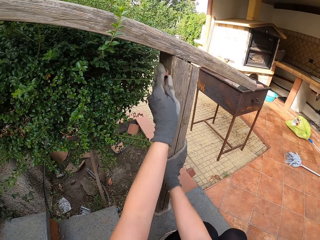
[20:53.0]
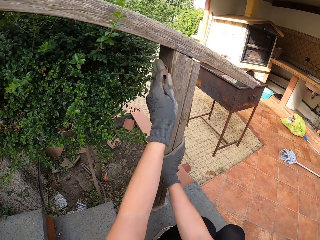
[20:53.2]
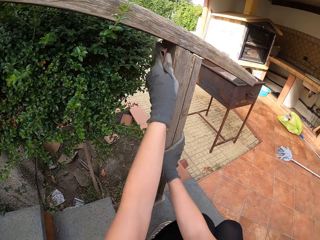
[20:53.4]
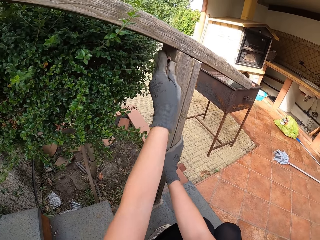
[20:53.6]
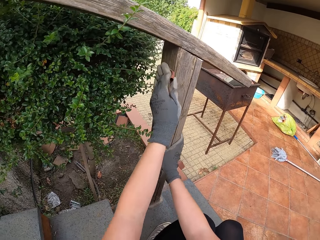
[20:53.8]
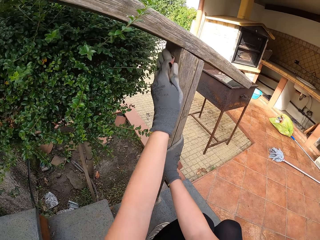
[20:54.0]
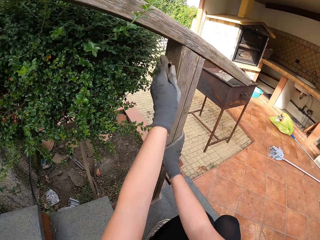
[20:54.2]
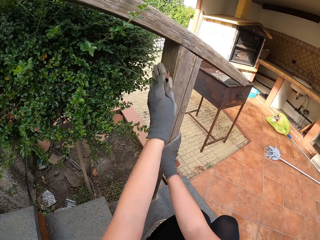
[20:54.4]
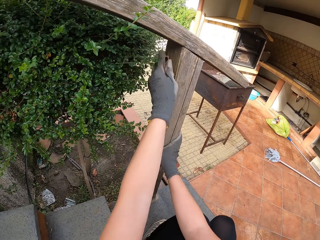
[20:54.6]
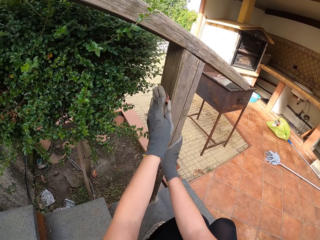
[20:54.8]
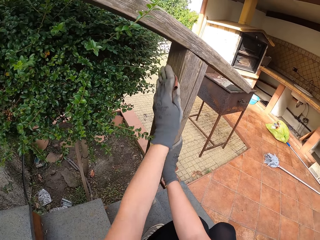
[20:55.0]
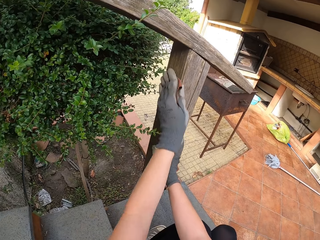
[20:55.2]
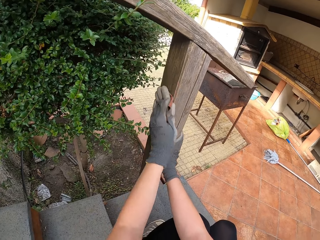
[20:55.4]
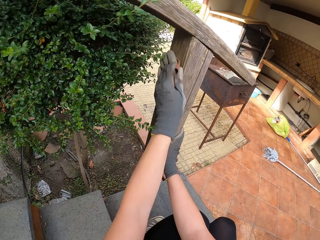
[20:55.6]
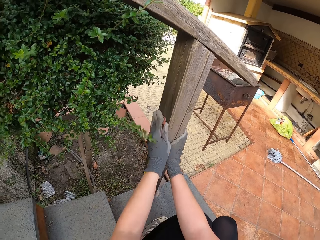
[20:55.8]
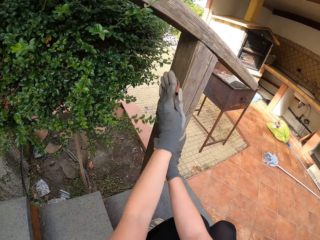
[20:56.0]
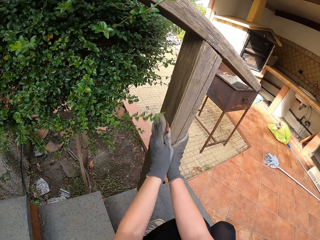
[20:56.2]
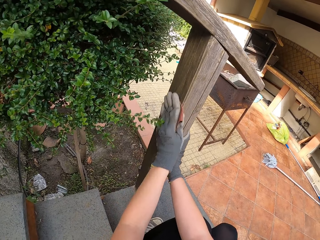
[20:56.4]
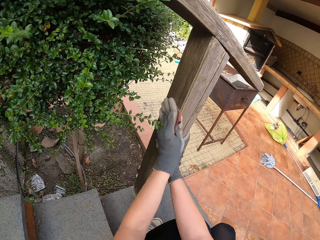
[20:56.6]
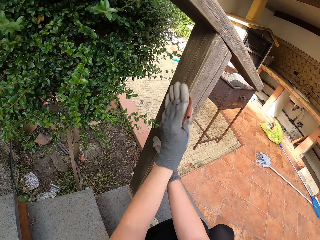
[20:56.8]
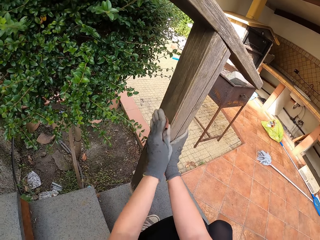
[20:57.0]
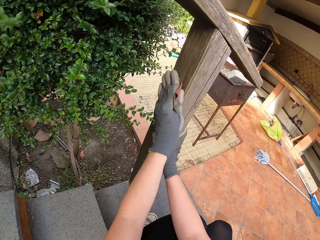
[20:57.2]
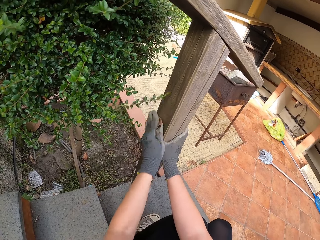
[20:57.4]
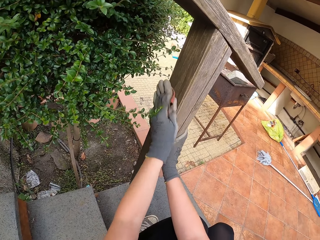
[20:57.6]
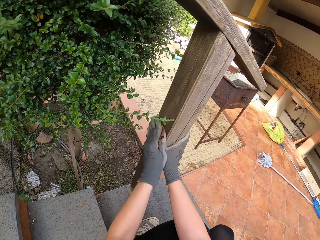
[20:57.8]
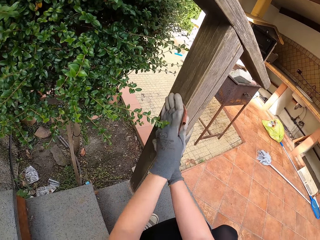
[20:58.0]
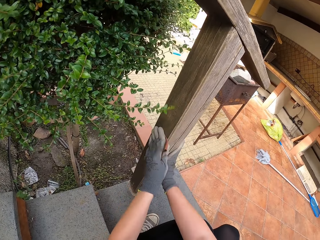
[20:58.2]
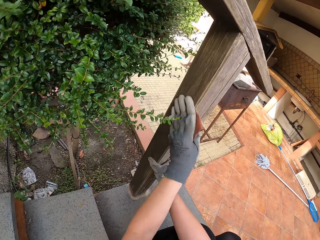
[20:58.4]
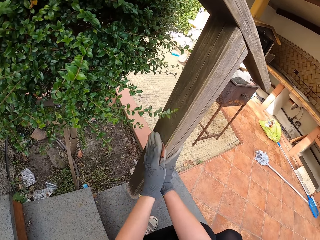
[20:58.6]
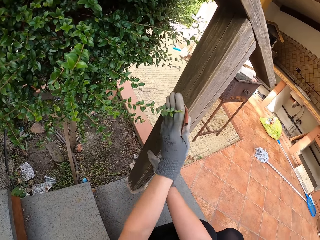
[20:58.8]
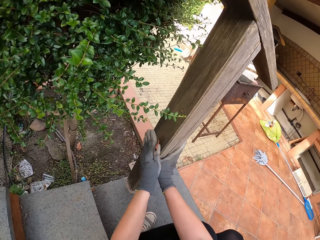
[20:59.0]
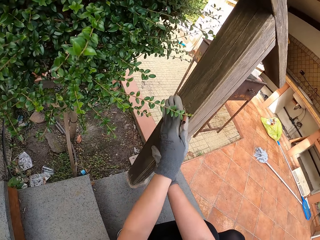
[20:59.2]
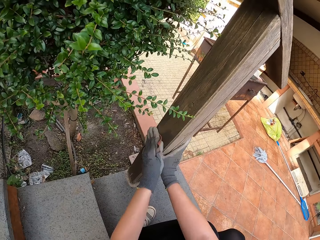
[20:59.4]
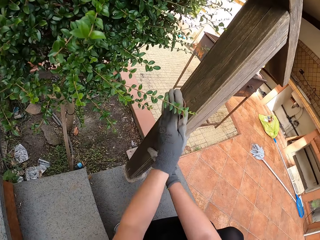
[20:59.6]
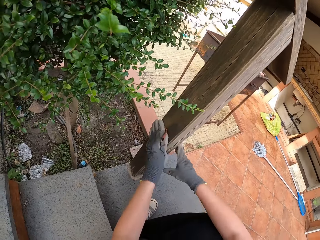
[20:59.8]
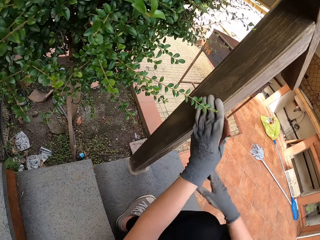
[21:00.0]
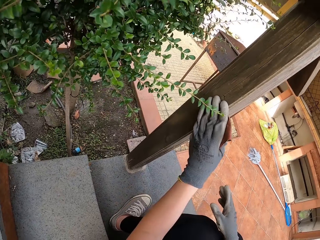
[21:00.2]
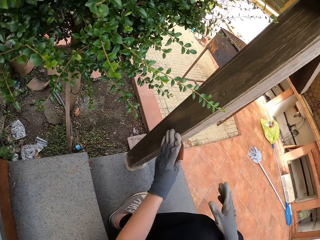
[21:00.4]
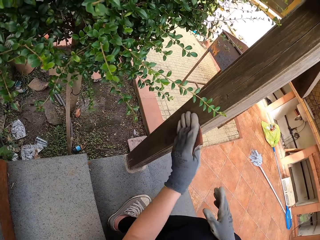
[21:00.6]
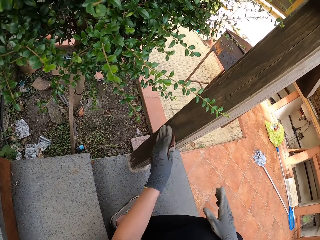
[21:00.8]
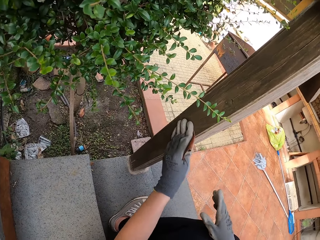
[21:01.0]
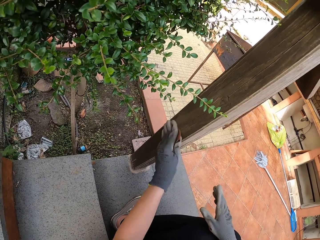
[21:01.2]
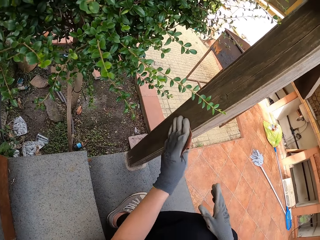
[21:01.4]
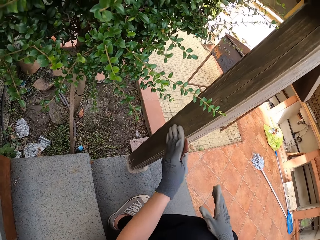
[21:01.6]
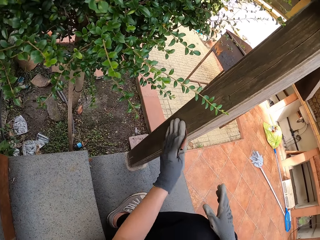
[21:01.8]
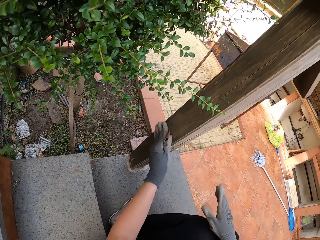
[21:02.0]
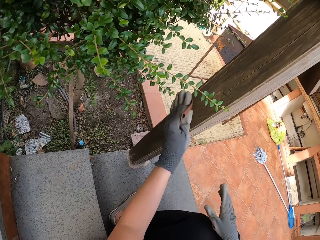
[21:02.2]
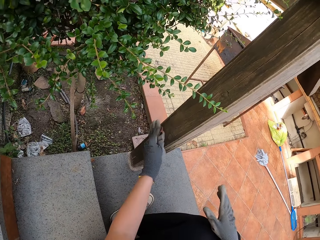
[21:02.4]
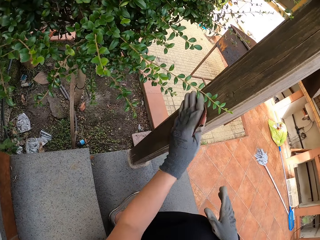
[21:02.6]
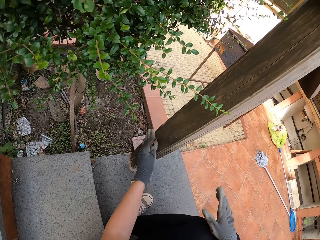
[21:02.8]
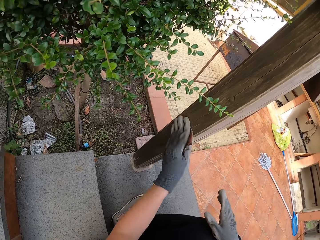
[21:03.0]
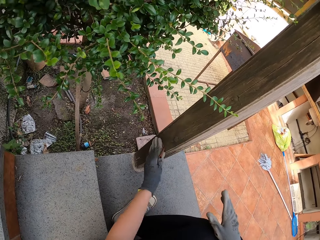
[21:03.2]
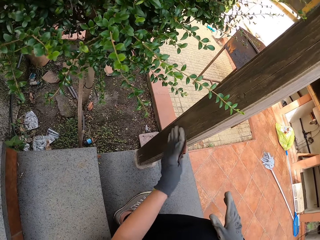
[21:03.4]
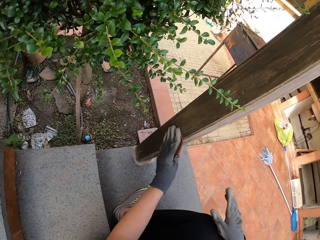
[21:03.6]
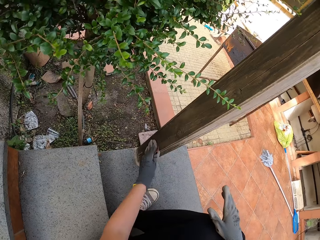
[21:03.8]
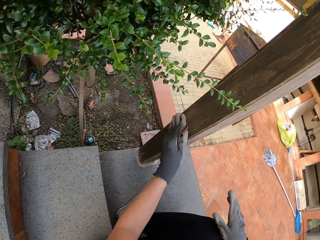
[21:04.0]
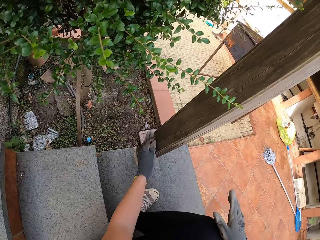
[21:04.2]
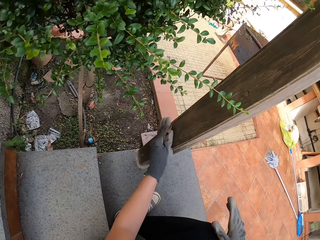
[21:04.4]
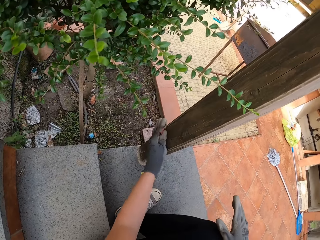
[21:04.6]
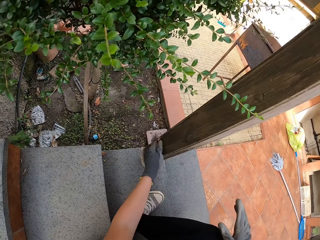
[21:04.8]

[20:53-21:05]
The camera wearer holds the wooden rail.

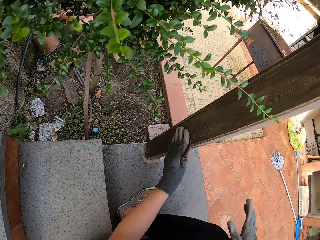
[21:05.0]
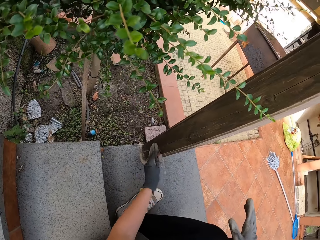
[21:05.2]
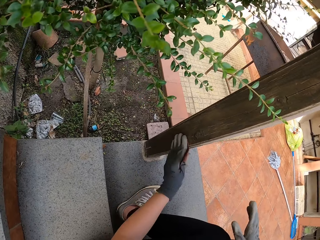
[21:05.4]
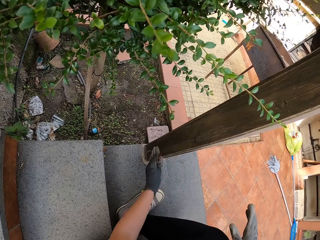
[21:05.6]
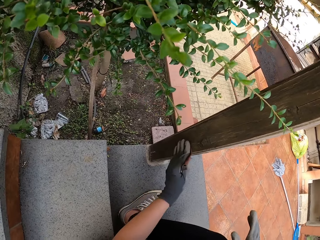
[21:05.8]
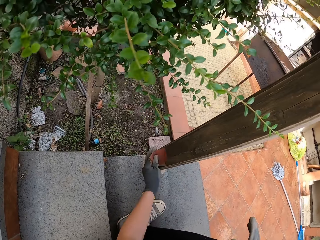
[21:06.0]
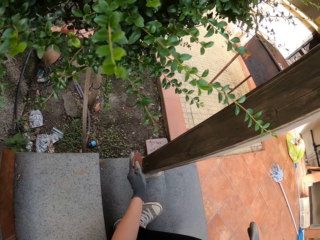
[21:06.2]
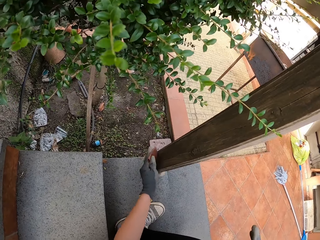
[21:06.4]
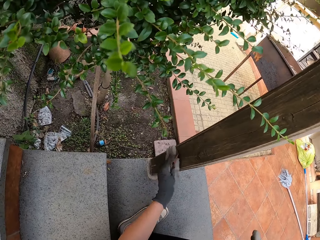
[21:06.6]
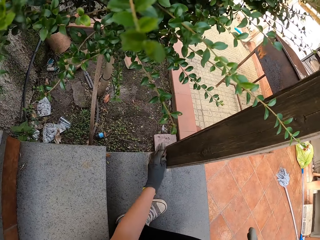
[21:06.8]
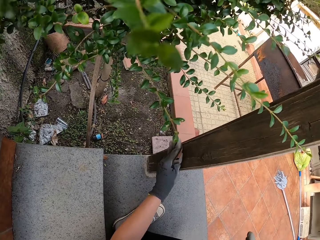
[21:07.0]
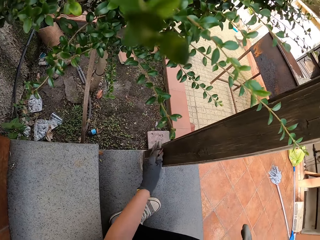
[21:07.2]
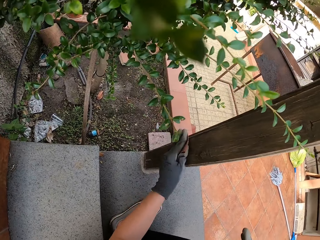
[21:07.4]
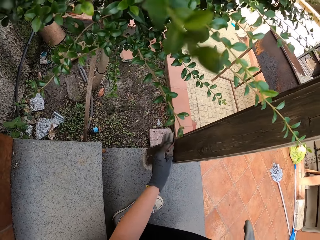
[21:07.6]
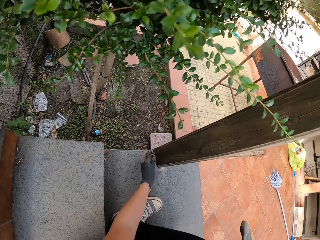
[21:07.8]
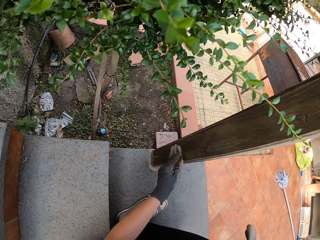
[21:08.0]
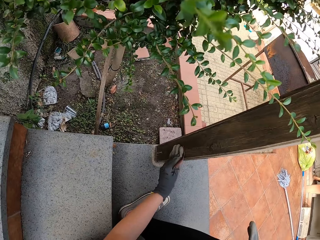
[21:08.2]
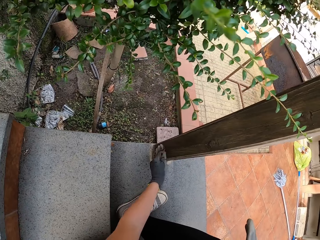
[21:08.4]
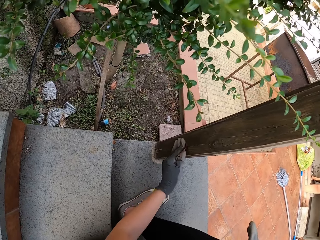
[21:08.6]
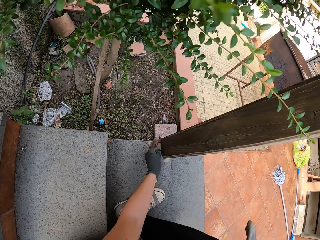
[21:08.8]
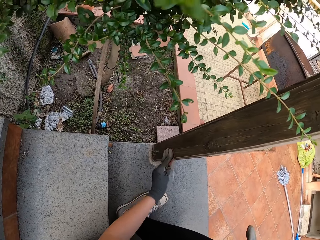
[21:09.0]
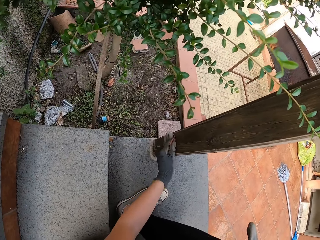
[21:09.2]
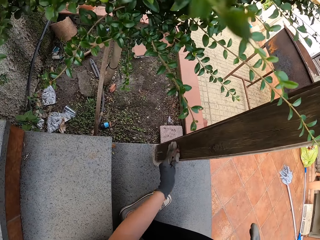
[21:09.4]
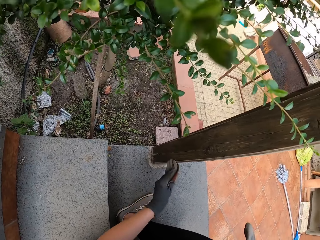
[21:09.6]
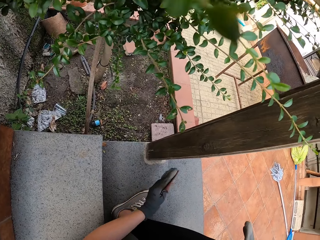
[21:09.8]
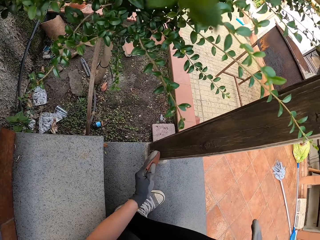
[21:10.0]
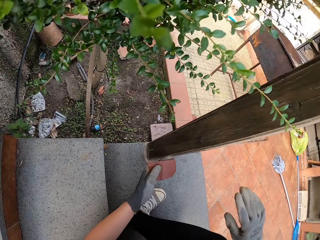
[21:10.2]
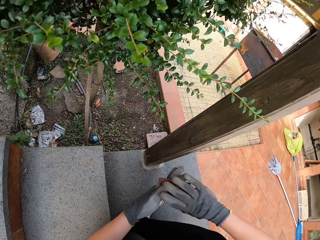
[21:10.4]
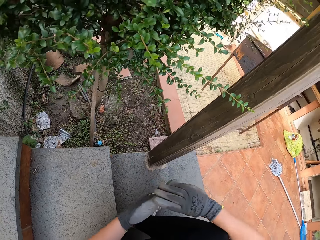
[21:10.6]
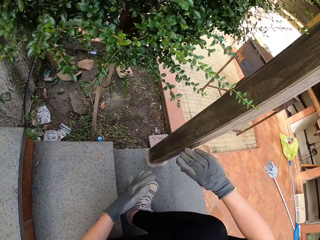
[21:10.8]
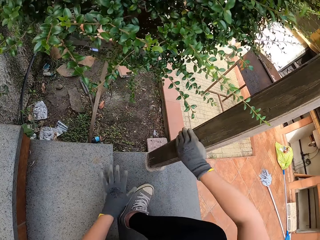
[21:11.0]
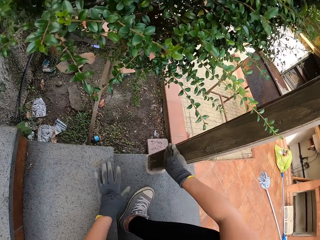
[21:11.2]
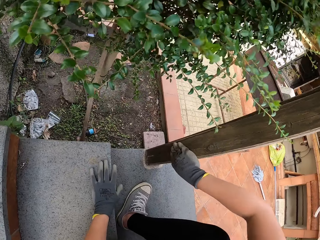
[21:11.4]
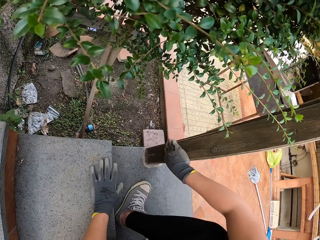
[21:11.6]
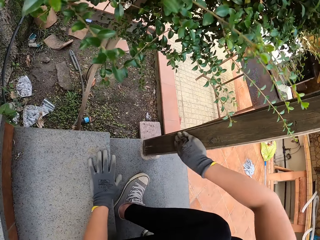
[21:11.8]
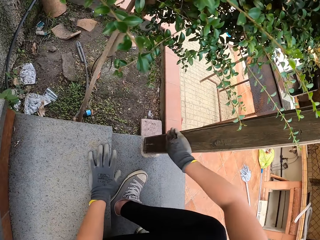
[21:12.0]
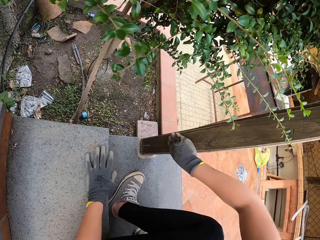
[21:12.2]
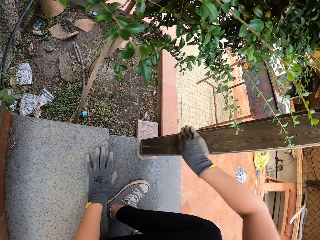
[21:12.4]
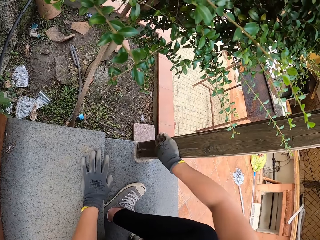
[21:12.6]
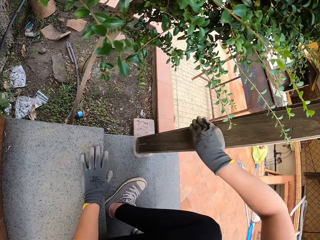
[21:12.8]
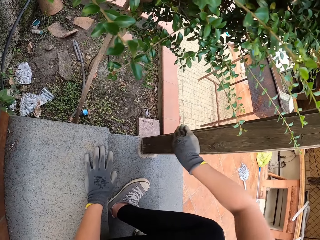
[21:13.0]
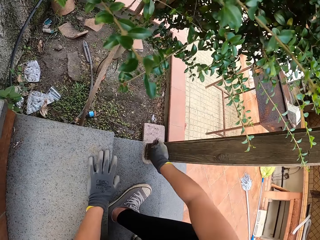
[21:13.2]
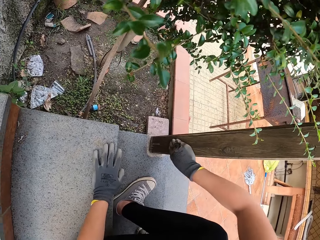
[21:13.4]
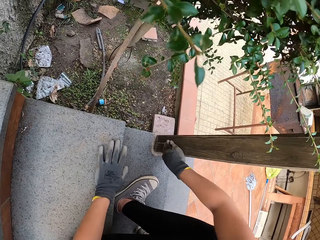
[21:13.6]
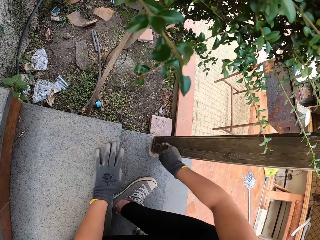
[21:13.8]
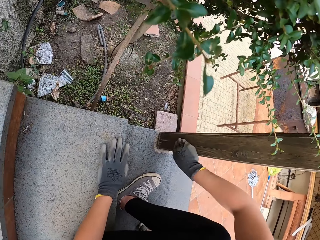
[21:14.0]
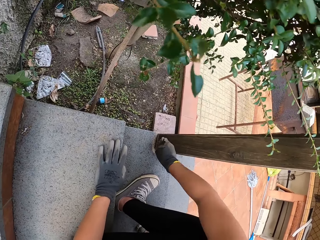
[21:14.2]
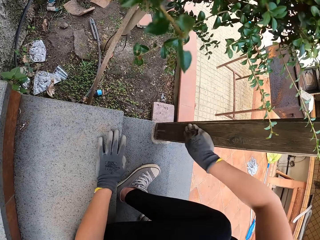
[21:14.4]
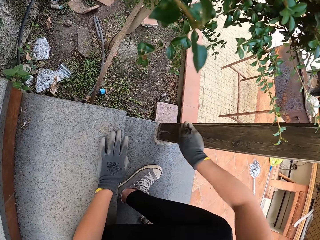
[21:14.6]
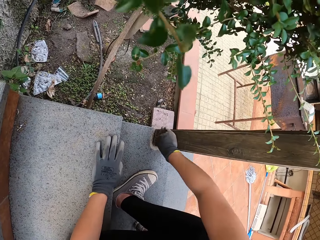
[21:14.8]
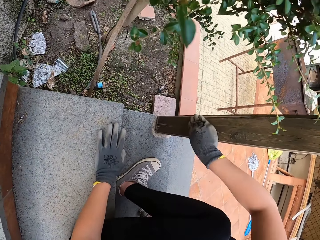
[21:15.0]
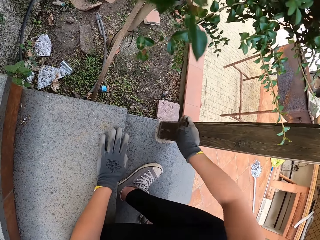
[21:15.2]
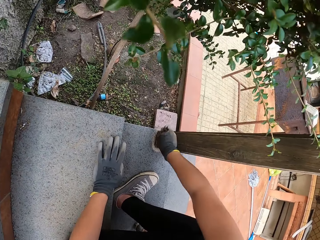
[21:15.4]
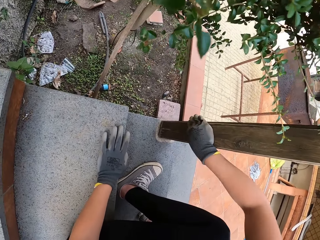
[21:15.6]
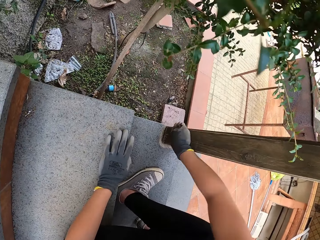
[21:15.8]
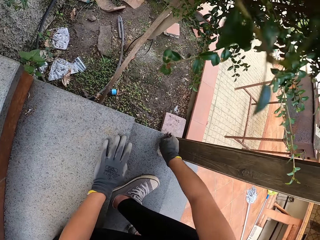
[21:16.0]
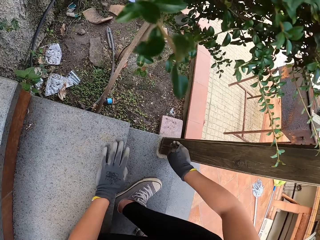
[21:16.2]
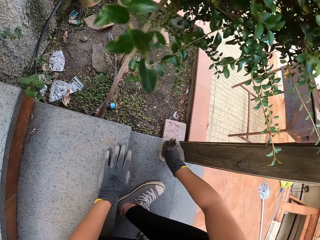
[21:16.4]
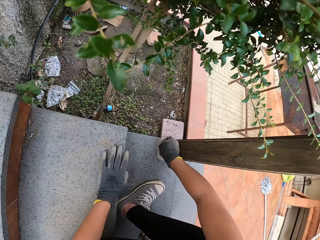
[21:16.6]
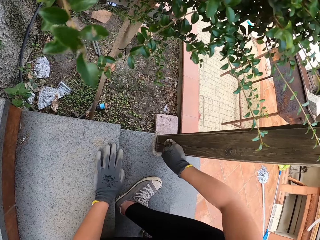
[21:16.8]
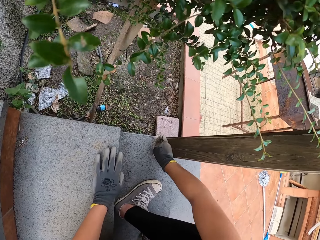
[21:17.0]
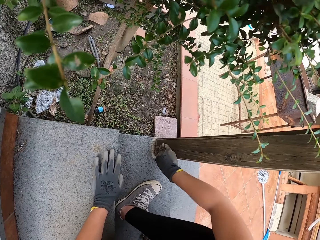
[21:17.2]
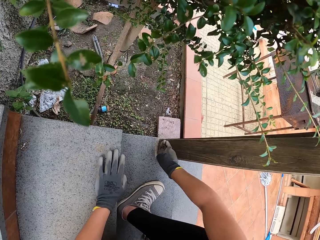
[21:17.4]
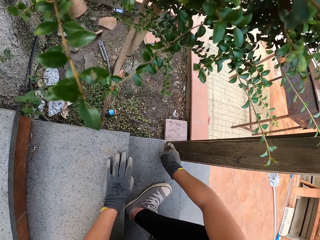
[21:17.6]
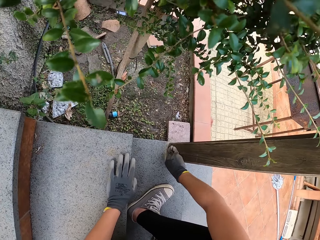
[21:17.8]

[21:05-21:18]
The camera wearer holds the sandpaper with the other hand. They put the sandpaper to the right hand. They scrub the staircase handle or wooden rail with the sandpaper.
